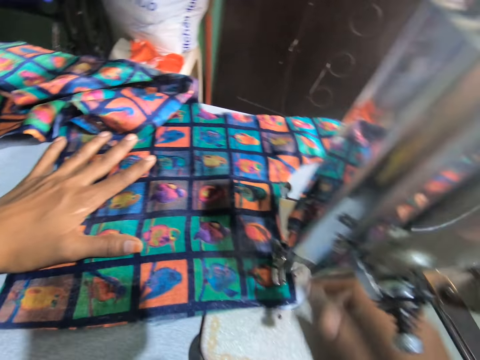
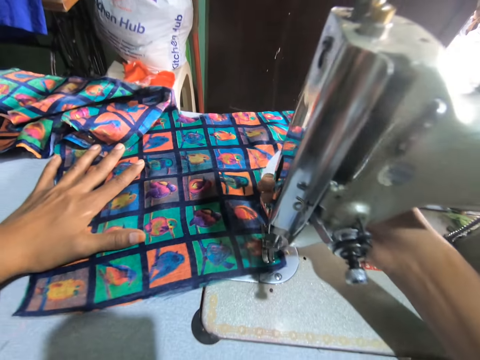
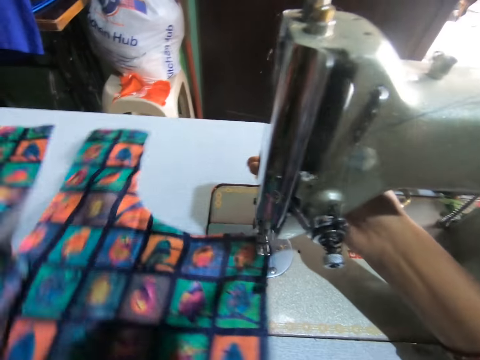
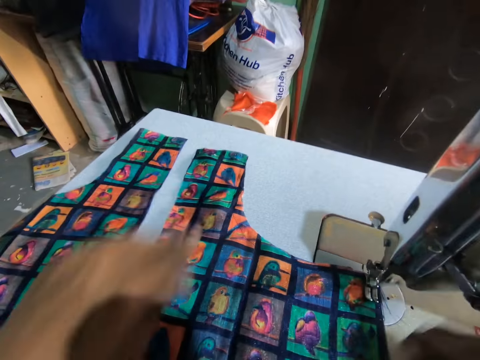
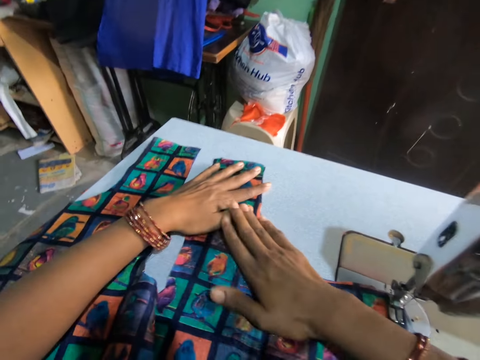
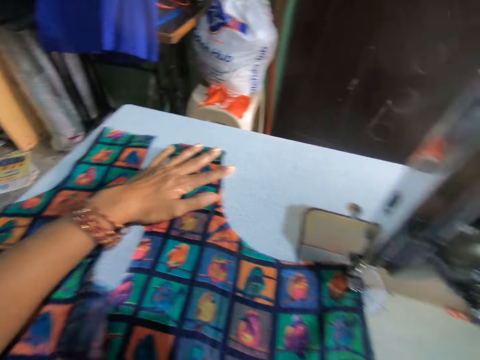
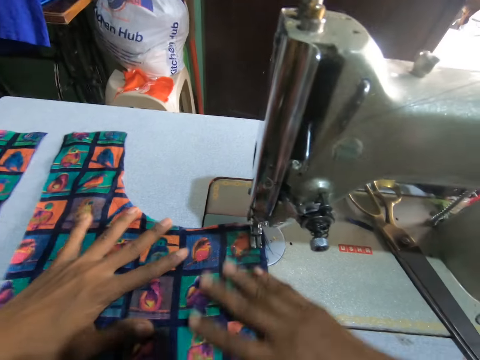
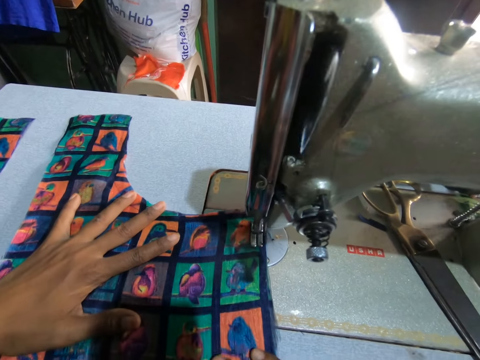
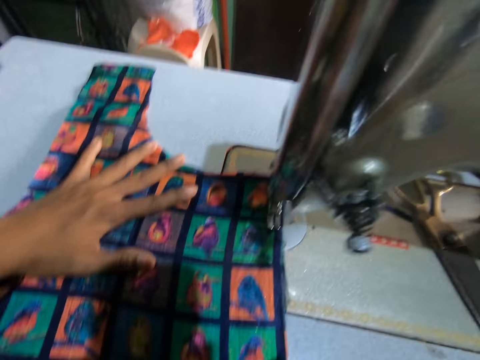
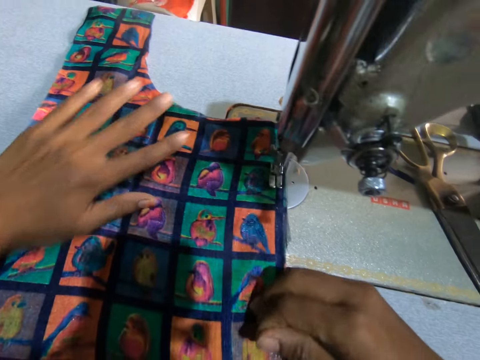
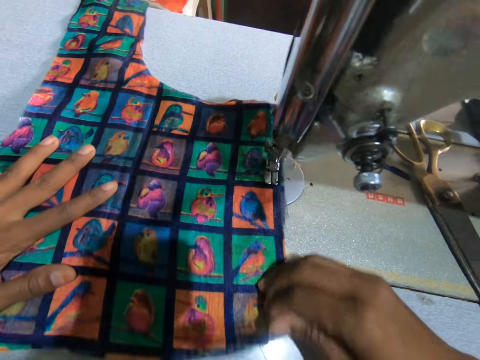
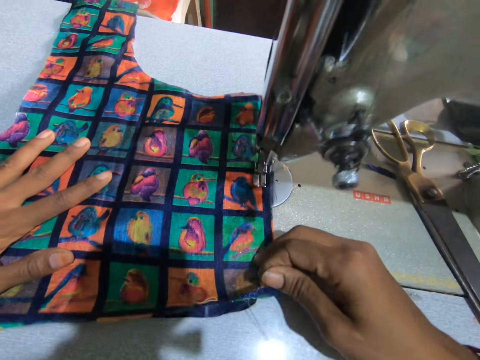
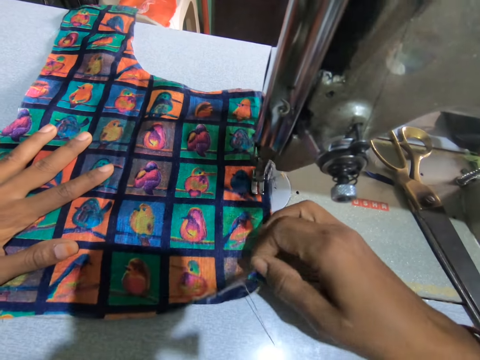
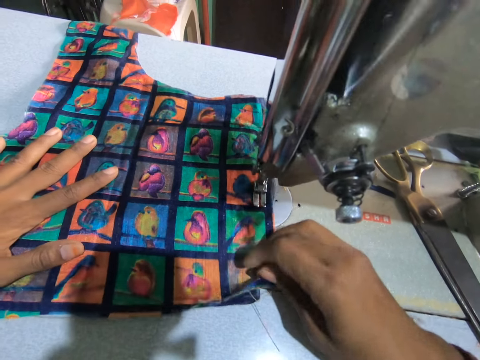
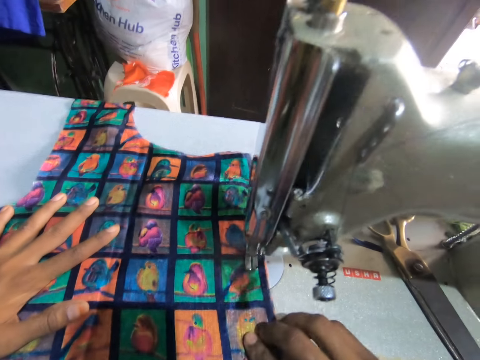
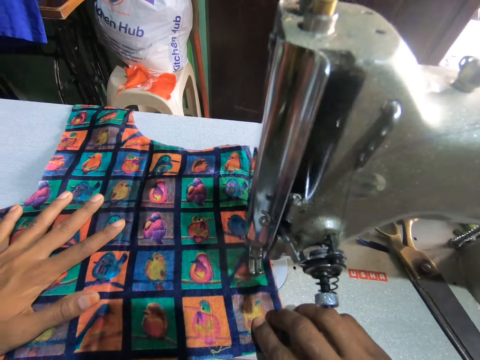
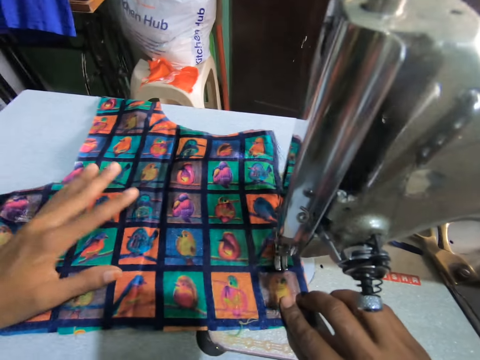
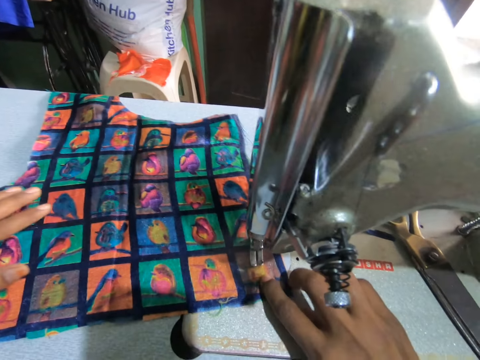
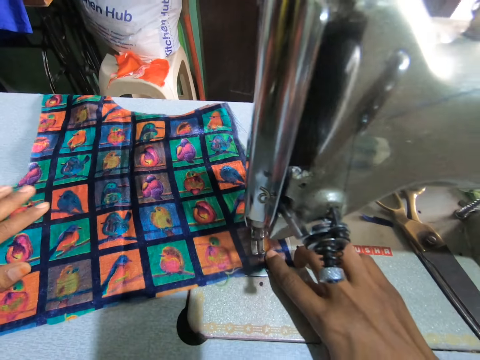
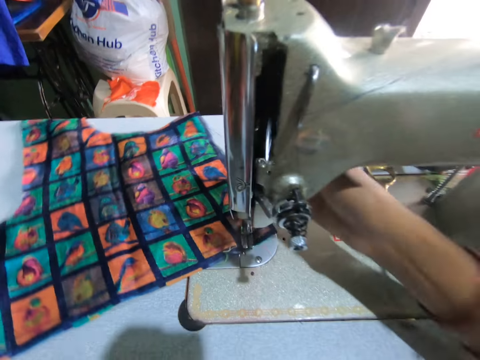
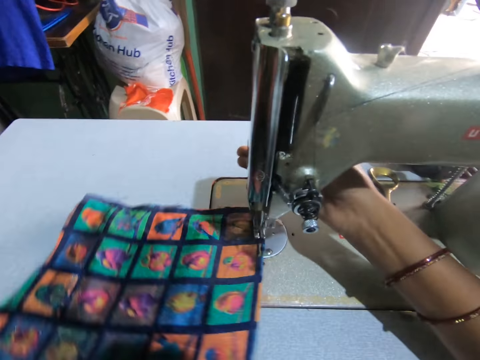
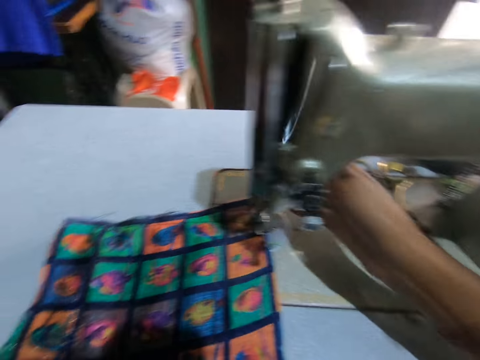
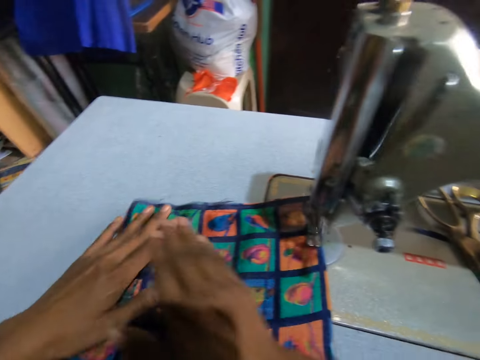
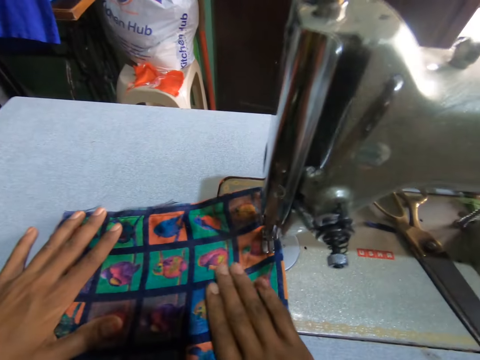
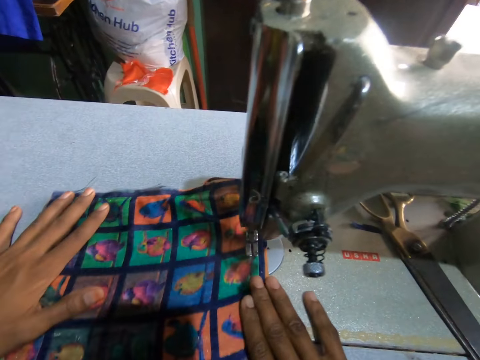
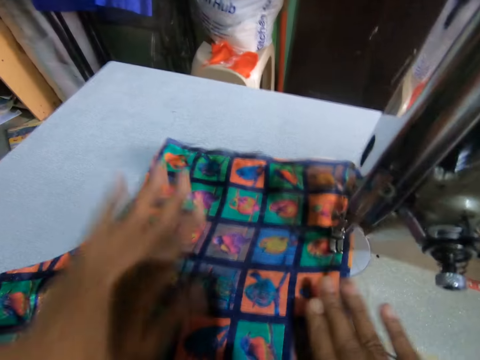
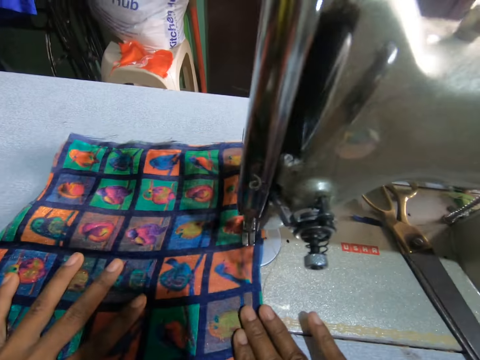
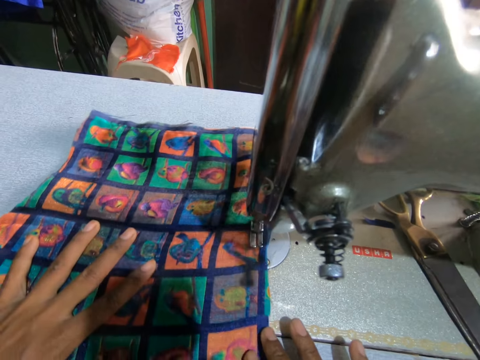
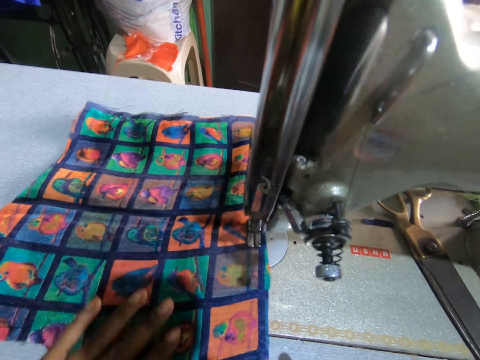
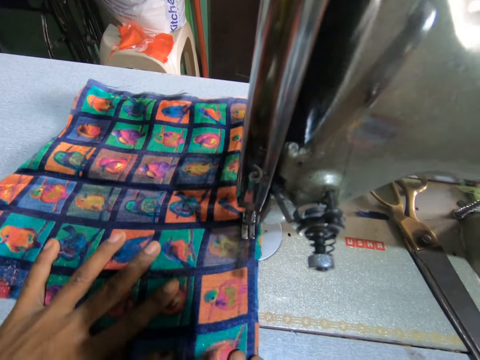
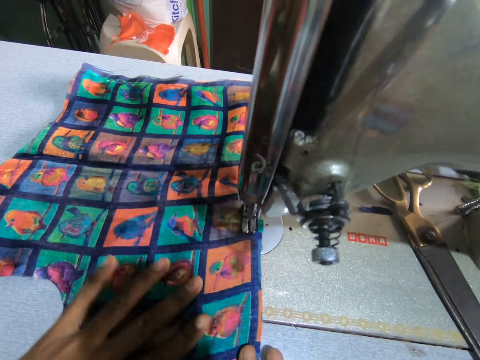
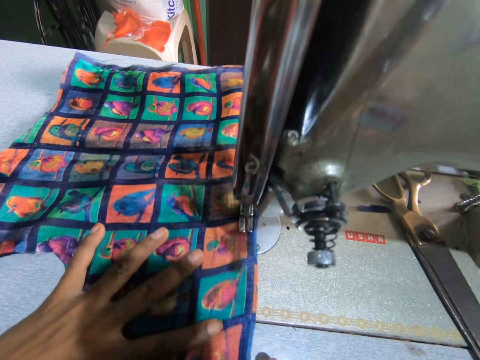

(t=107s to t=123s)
The camera wearer moves a presser ball lifter with a hand. They move a hand on materials. They sew the materials with a sewing machine. They move the presser ball lifter with a hand. They turn the material. They sew the materials with the sewing machine.

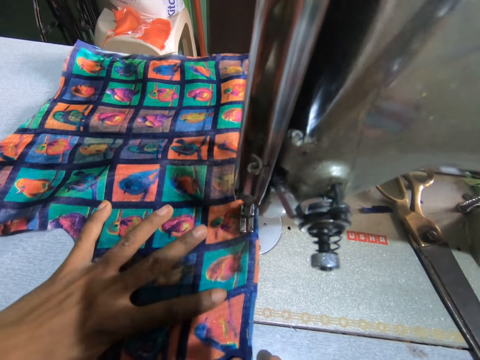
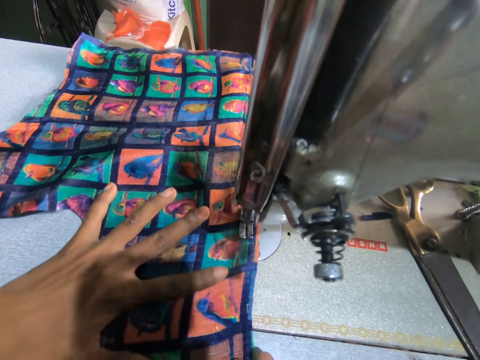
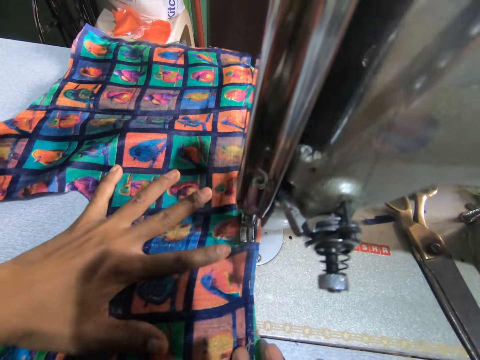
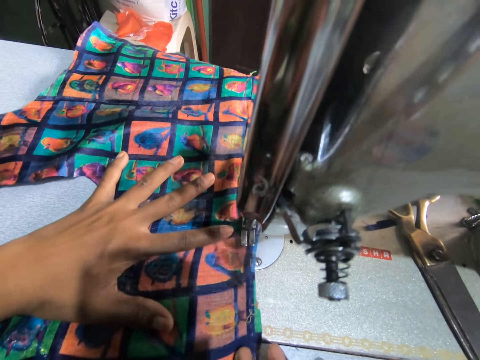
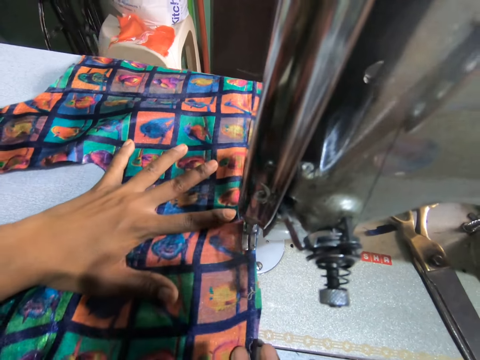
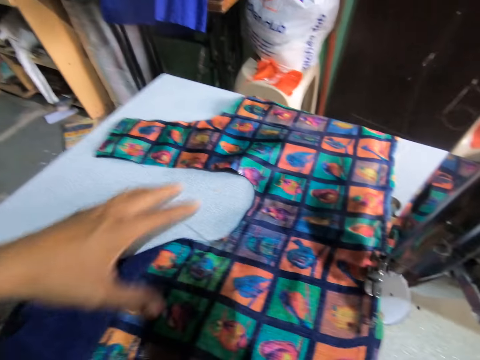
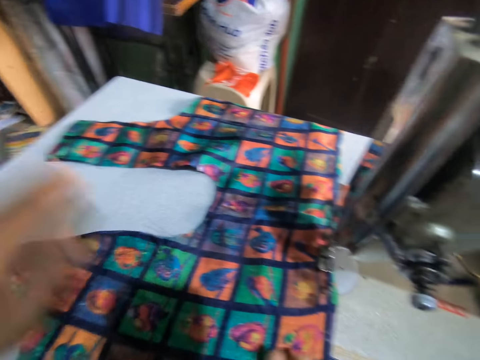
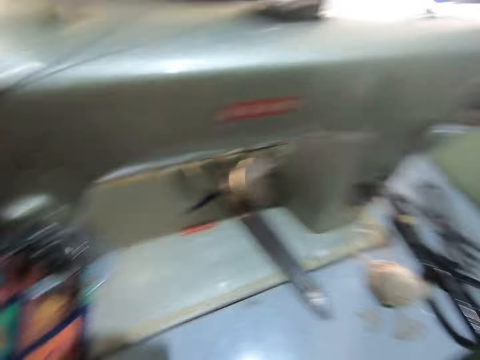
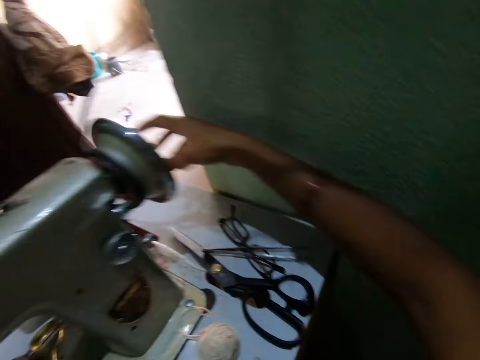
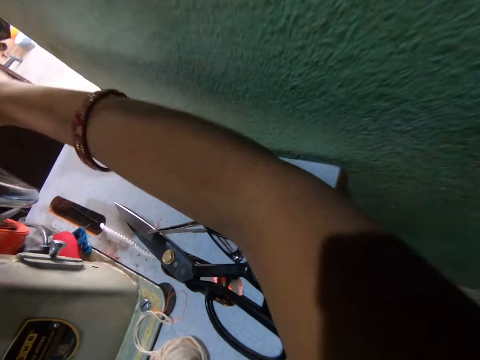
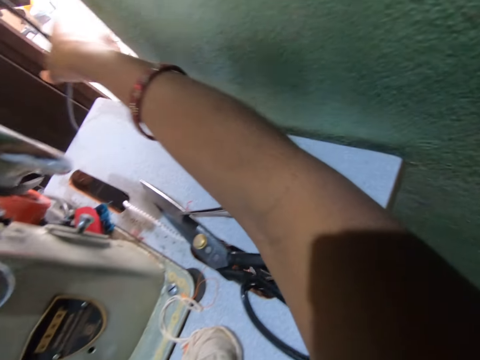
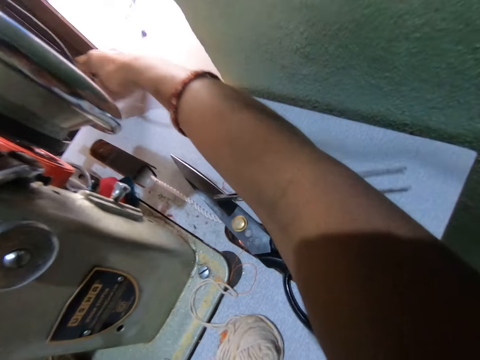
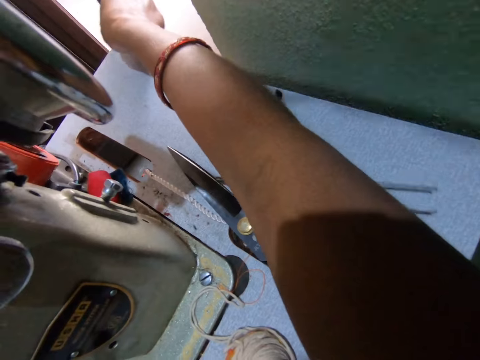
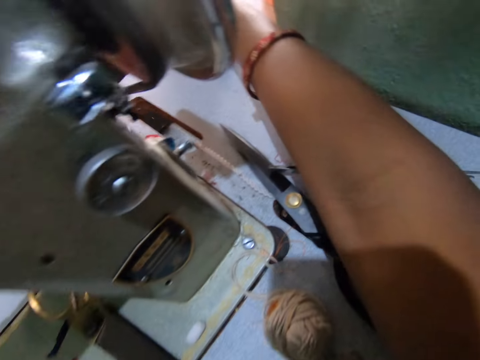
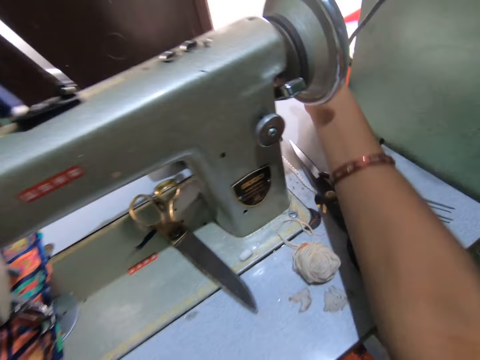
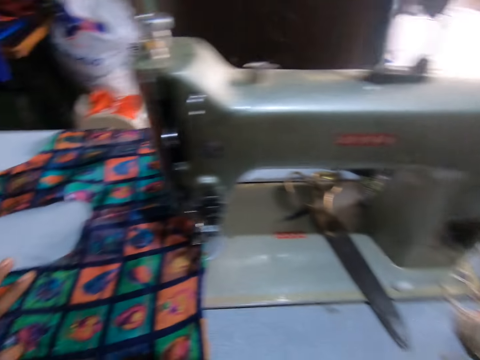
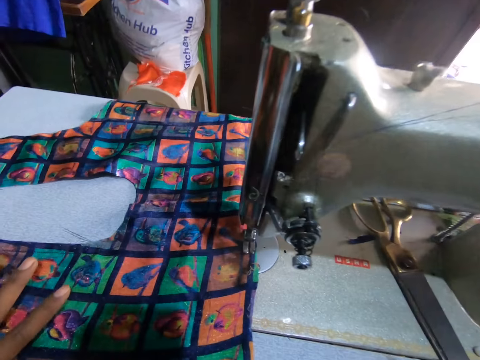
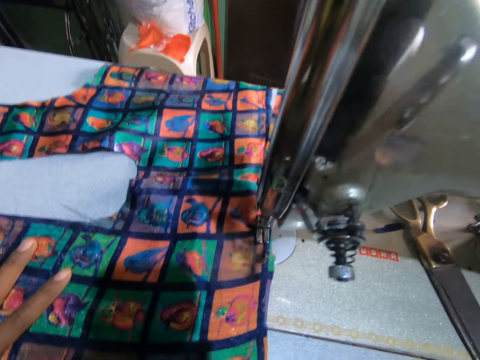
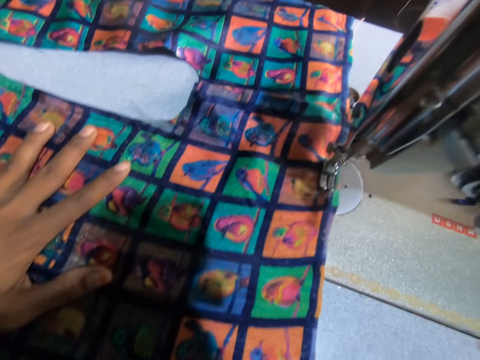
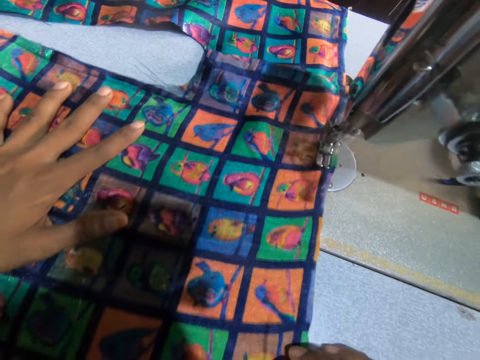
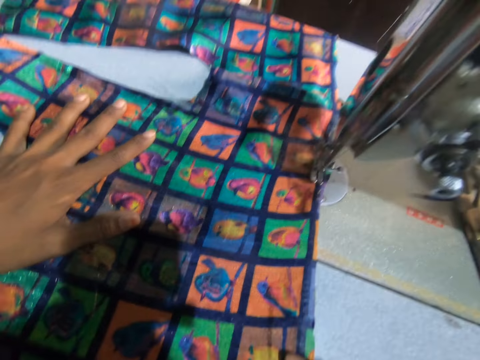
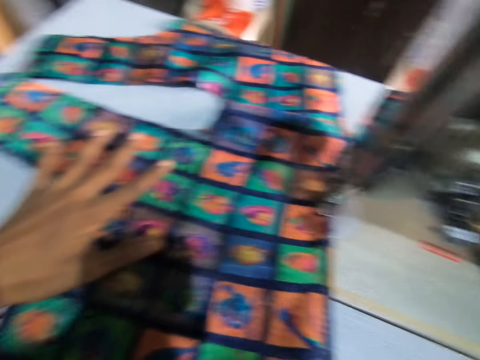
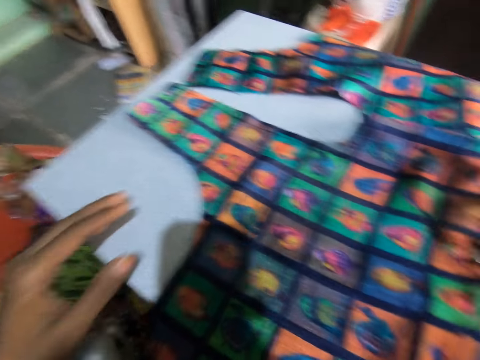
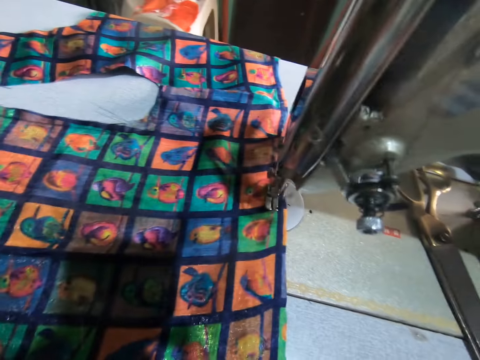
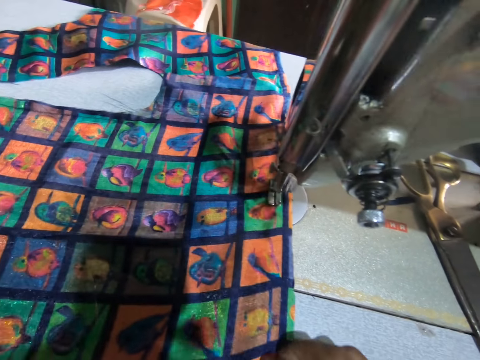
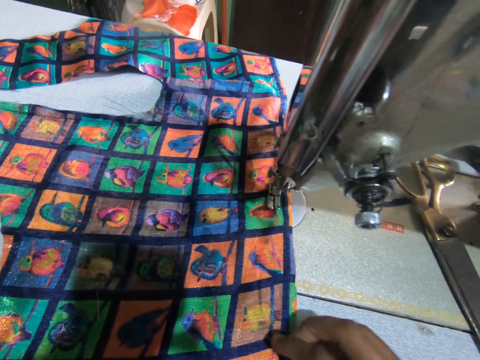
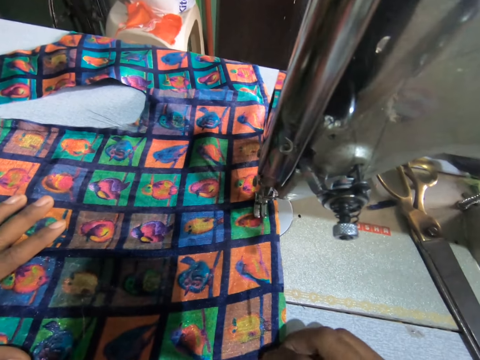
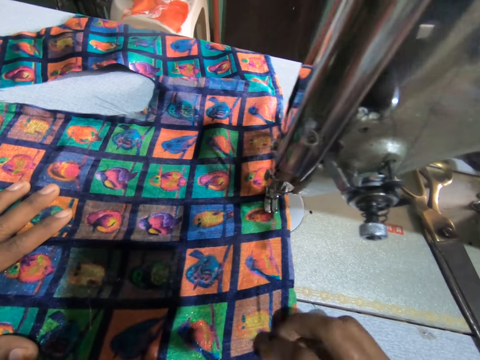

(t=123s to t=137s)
The camera wearer fixes the machine wire. They move the sewing machine wire with a hand. They sew materials with the sewing machine.
